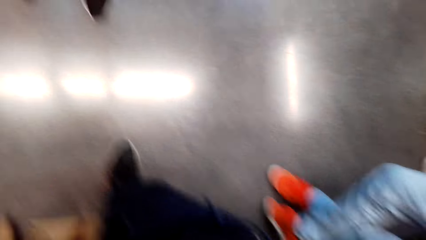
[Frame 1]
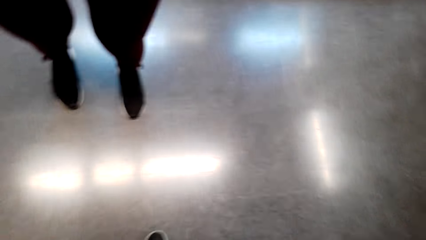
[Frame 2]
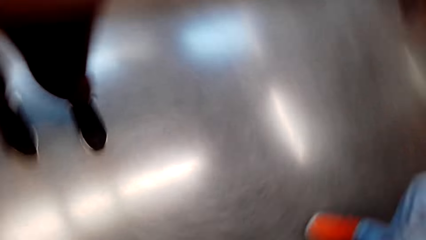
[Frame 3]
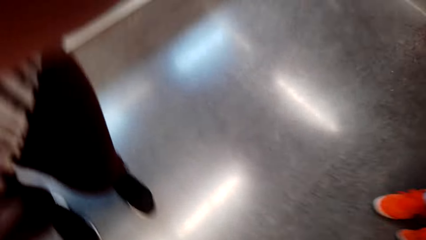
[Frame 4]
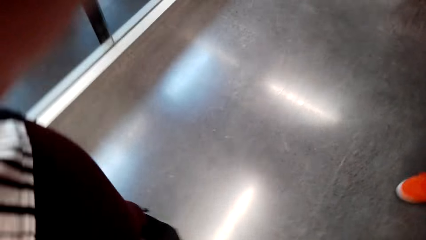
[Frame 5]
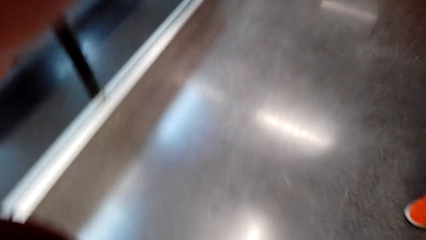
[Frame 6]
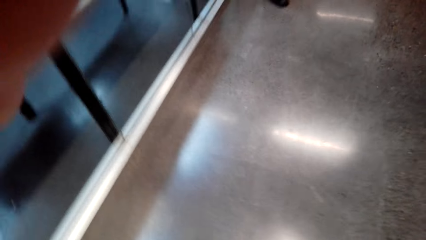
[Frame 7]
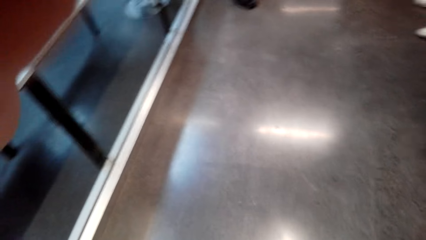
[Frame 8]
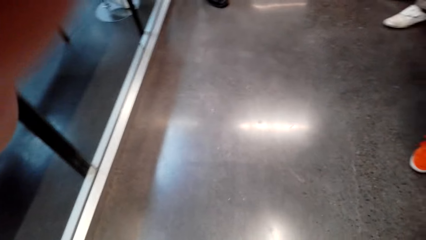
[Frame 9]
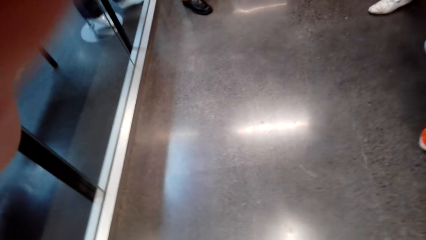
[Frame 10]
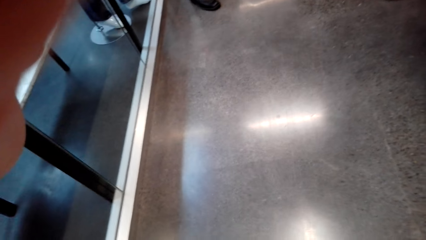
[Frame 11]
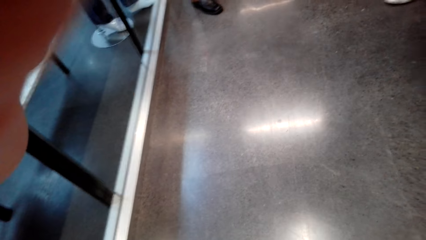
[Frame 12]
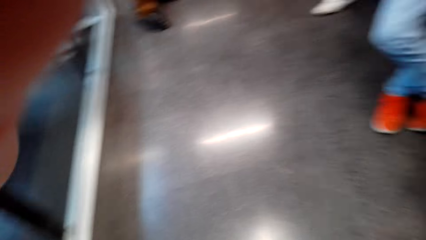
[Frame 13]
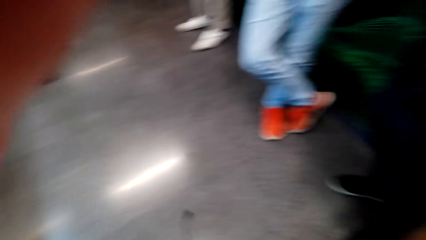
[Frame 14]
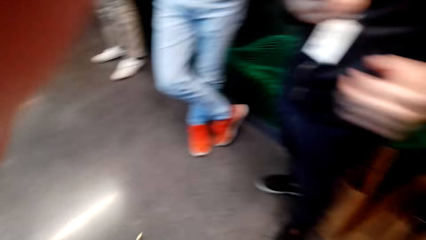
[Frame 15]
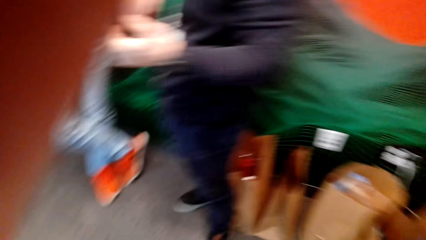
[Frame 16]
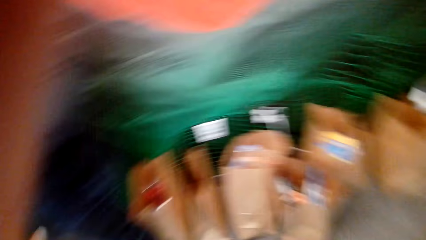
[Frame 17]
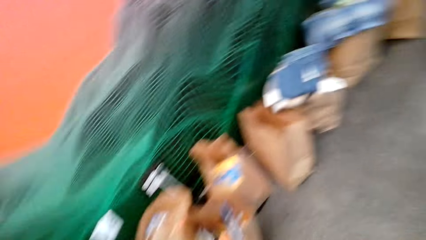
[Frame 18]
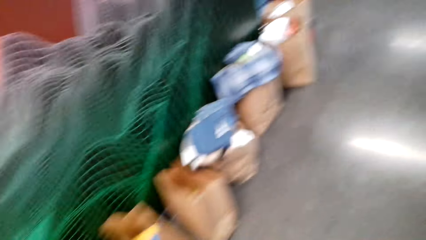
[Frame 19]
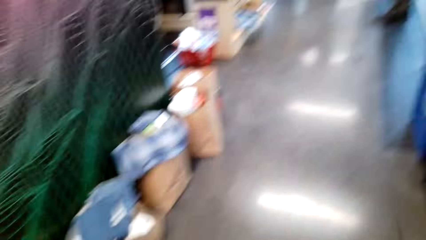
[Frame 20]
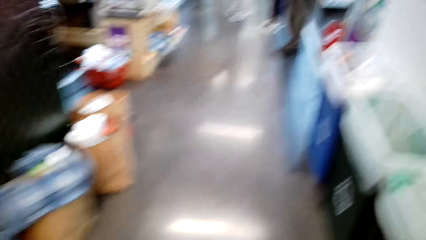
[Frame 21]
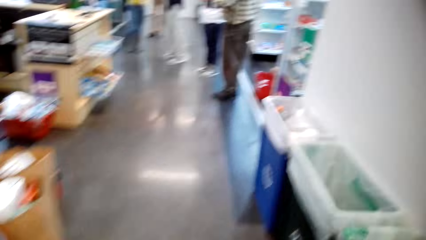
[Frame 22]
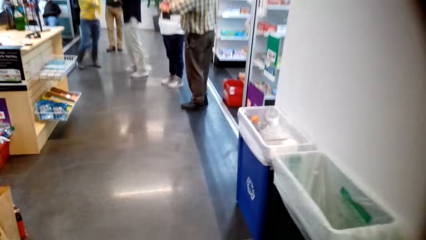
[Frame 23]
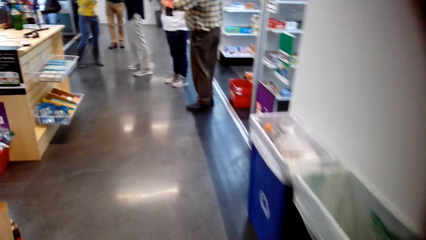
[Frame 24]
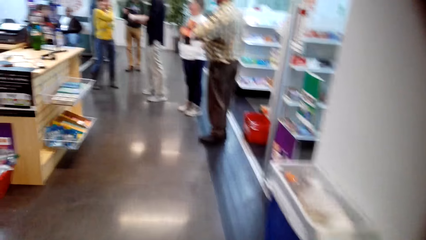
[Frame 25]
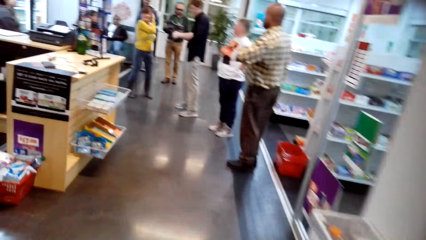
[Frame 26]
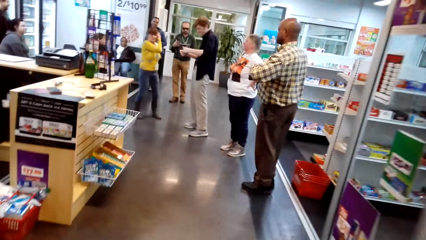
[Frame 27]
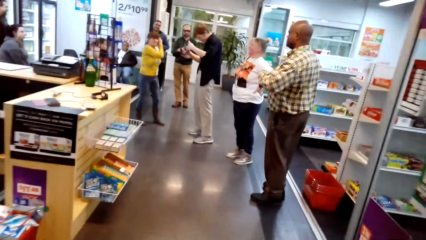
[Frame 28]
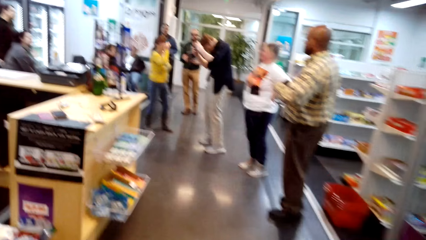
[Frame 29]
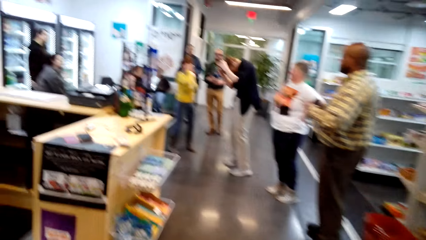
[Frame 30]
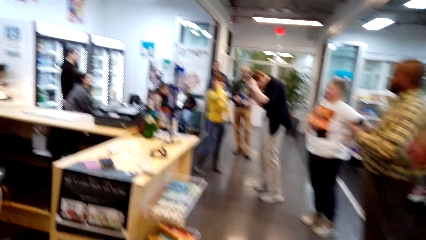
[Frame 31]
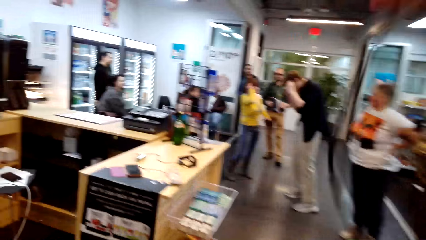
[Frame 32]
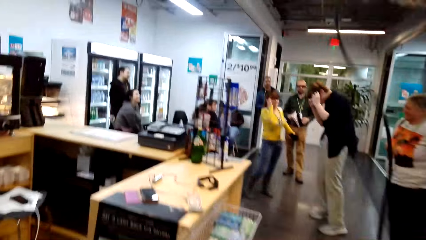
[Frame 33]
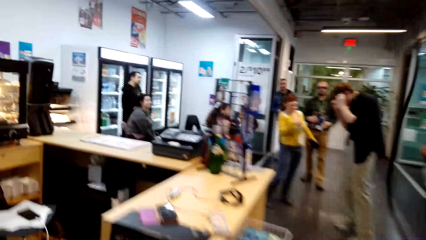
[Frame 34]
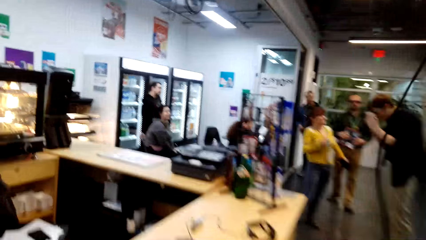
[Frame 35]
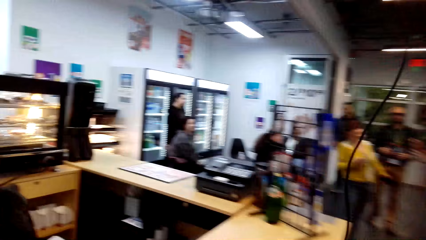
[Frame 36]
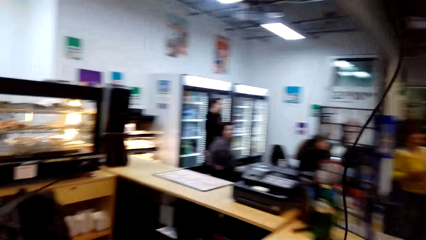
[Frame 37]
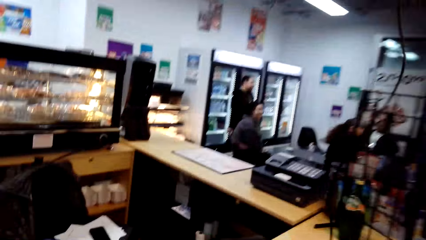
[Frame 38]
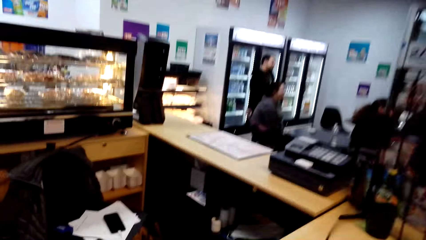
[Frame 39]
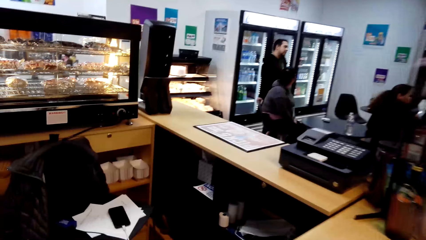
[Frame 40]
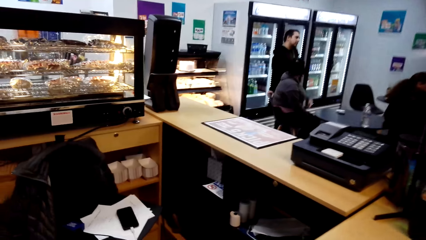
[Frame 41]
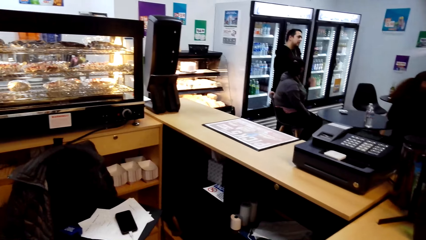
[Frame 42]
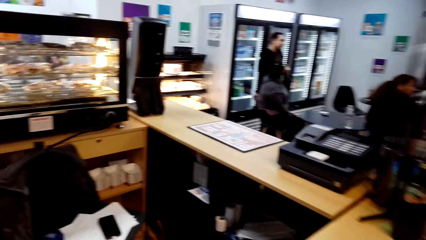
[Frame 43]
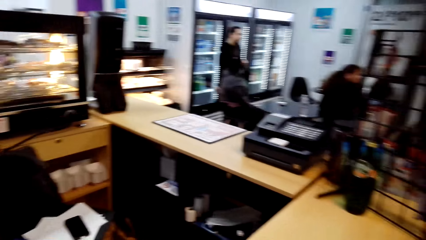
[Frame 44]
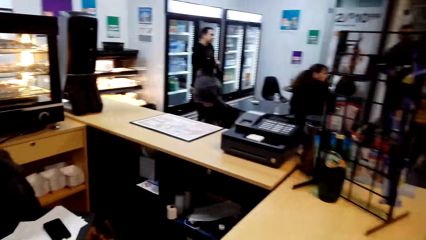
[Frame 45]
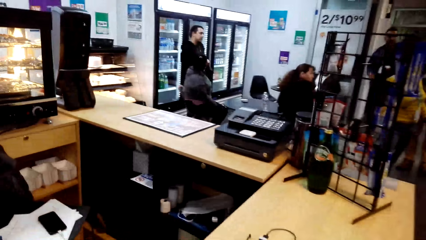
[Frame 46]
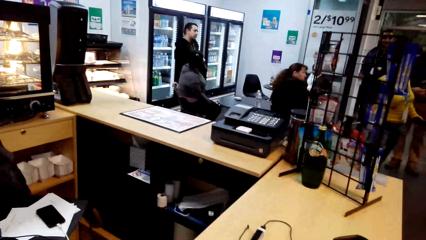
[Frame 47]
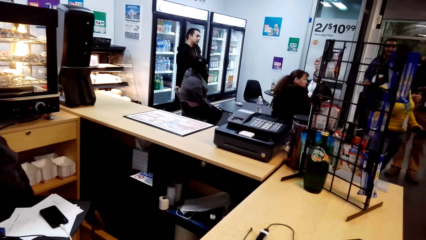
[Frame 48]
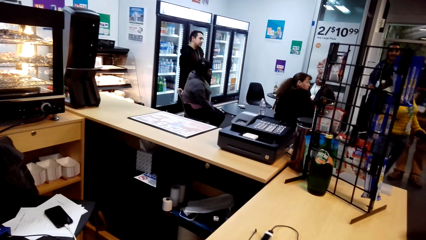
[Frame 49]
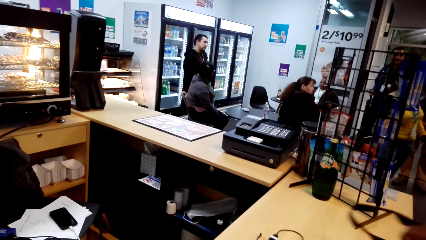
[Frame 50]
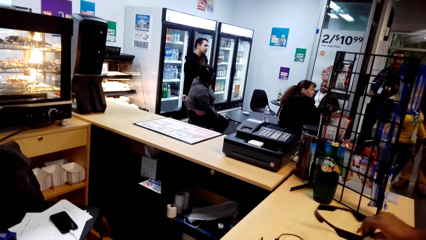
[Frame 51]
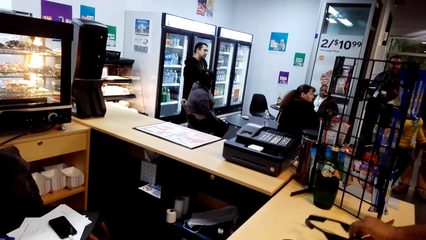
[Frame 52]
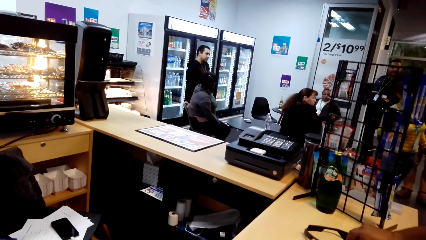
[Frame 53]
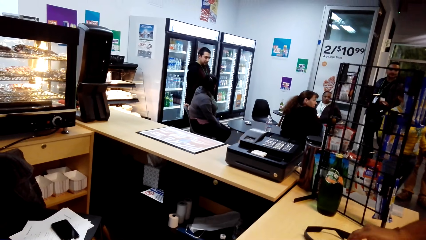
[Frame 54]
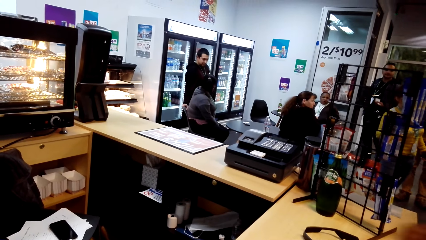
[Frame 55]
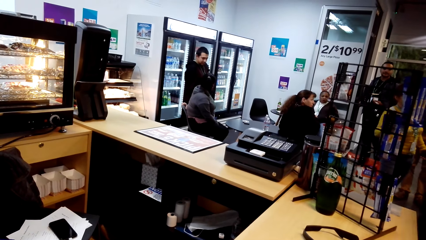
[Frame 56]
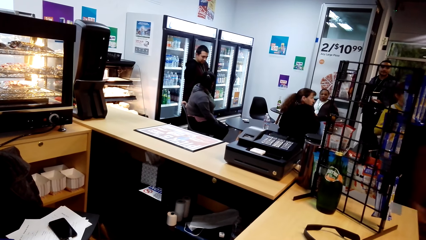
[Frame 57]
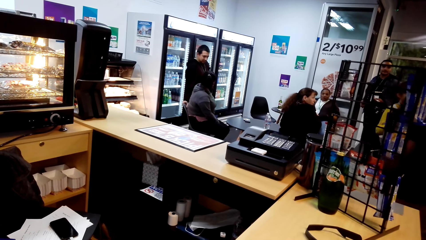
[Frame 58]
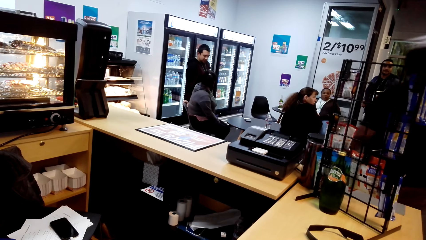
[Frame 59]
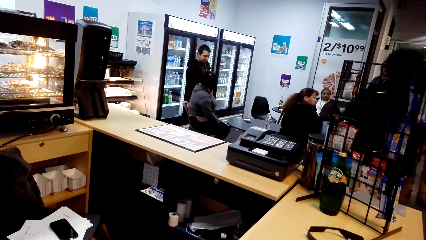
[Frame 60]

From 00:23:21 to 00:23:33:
The camera wearer adjusts the camera. They walk to the counter. They walk around. They stand at the counter. They place goggles on the table.
